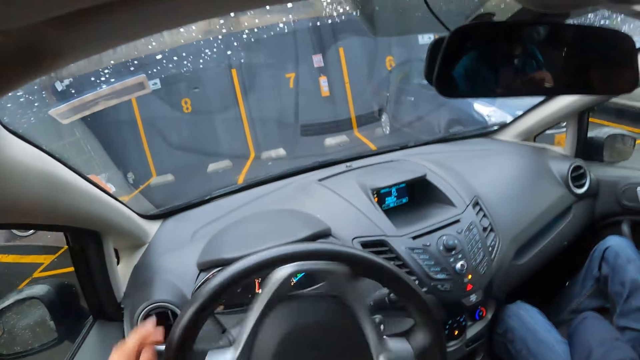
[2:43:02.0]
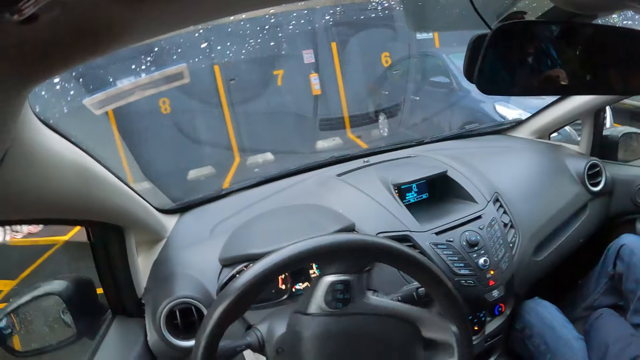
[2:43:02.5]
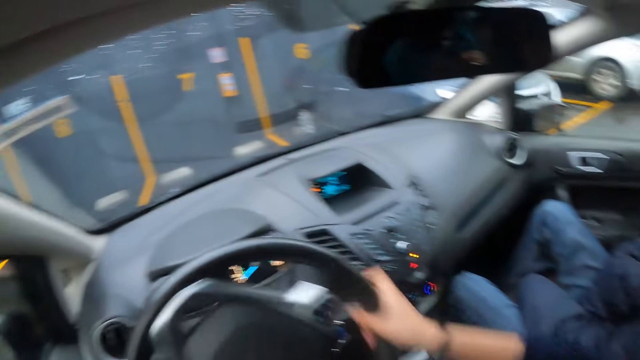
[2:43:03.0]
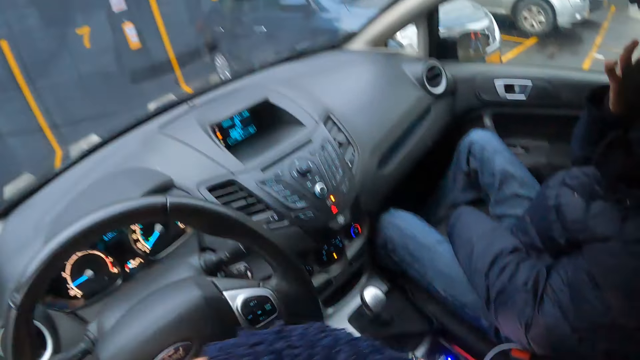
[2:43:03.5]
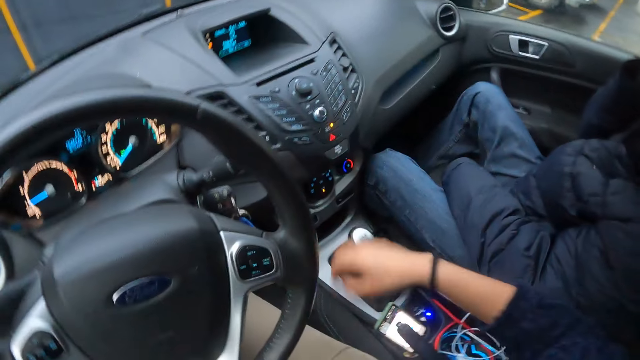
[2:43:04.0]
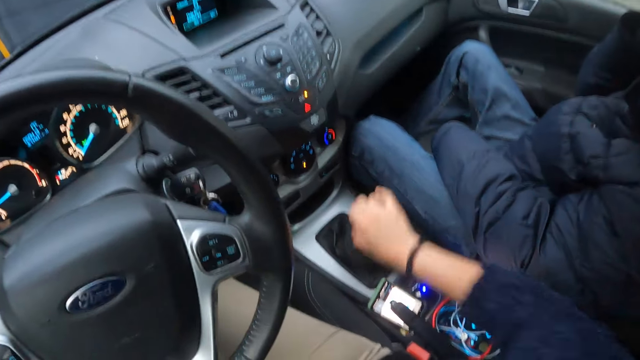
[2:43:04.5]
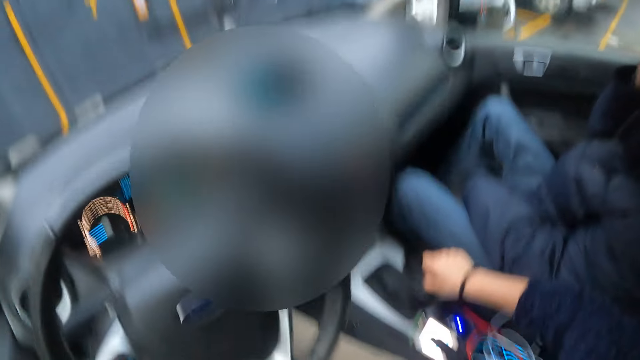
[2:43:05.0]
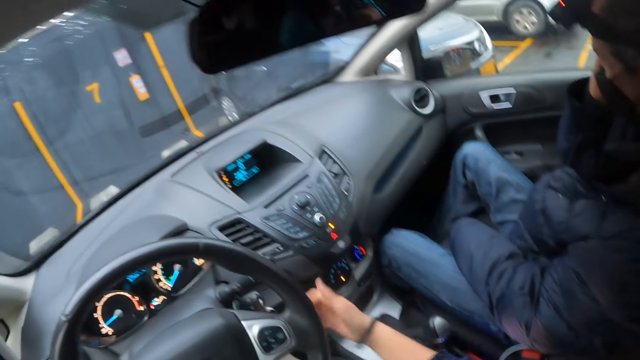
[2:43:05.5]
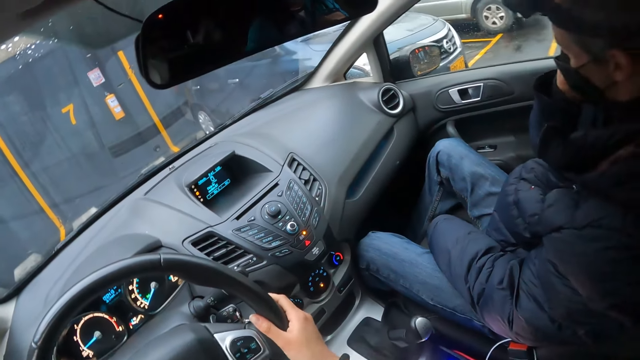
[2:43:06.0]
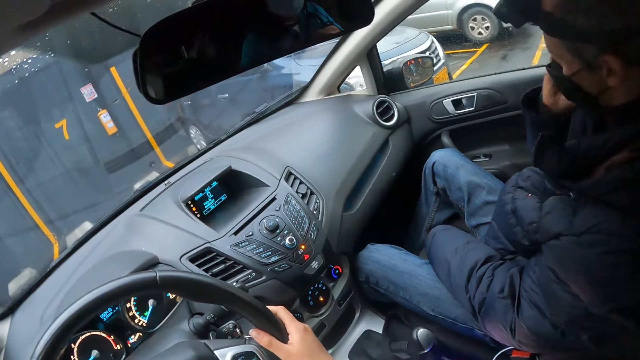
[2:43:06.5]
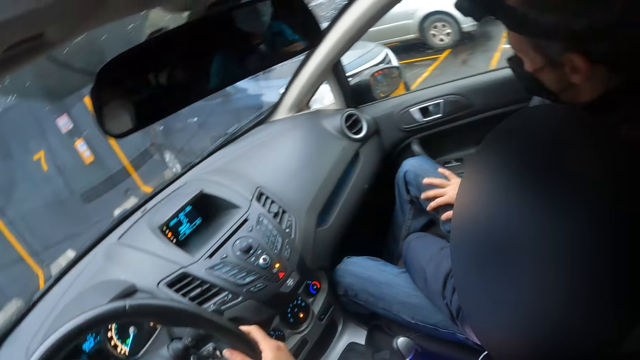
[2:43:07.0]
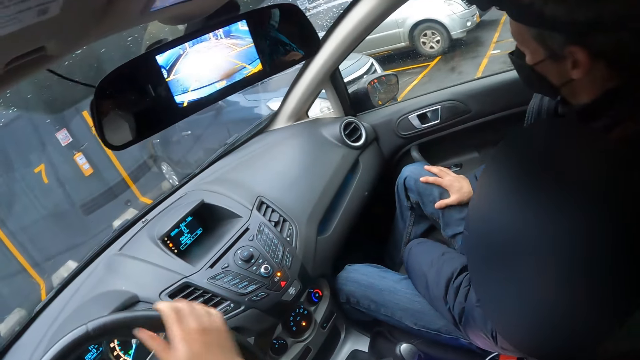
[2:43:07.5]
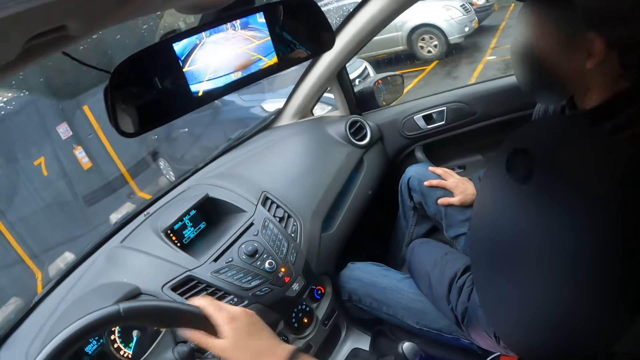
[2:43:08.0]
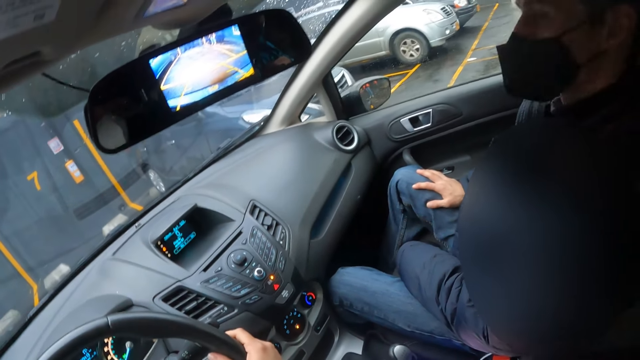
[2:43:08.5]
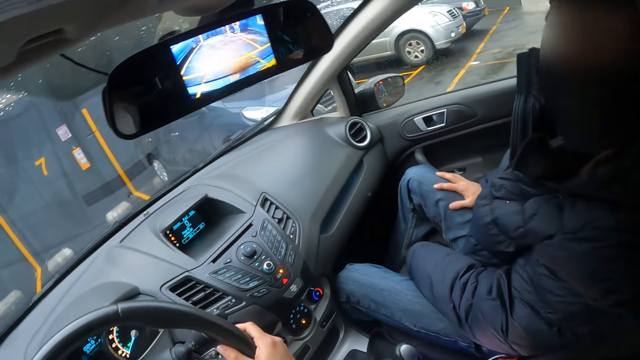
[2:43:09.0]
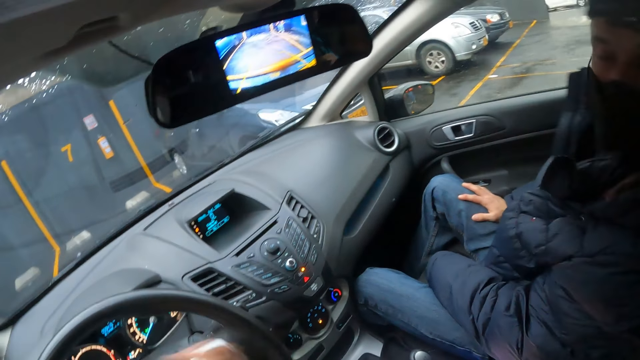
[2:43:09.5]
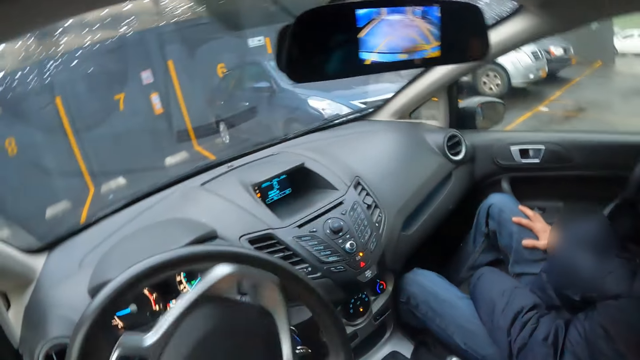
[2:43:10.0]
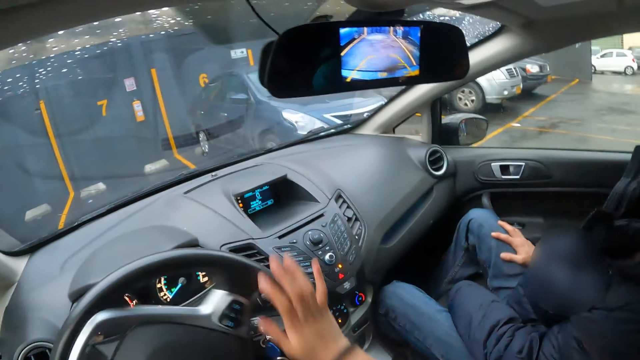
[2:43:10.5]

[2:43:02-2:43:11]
The camera wearer operates the car gear with her right hand. She drives the car with both hands. She reverses the car.

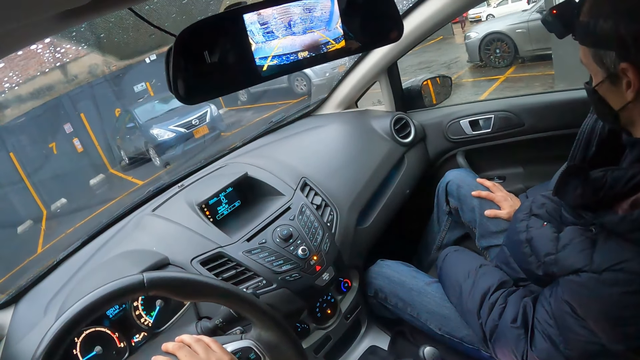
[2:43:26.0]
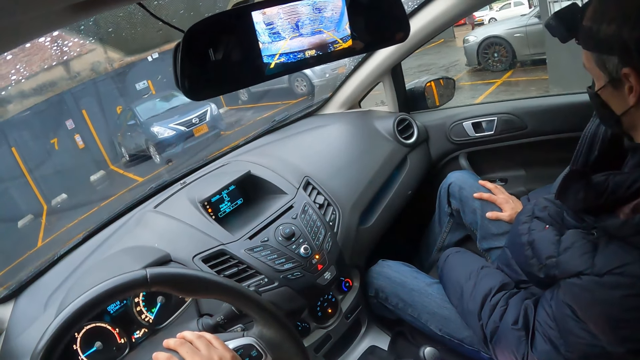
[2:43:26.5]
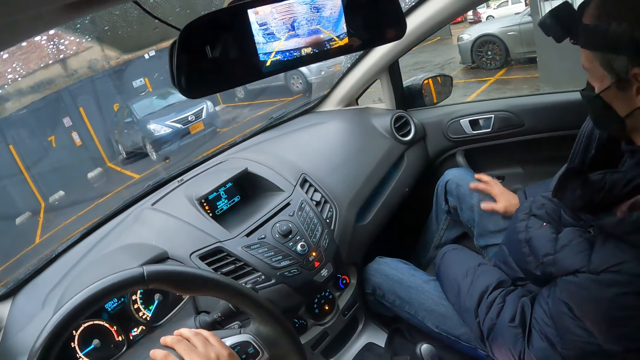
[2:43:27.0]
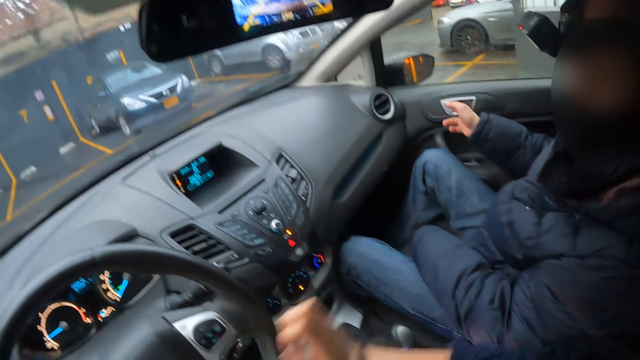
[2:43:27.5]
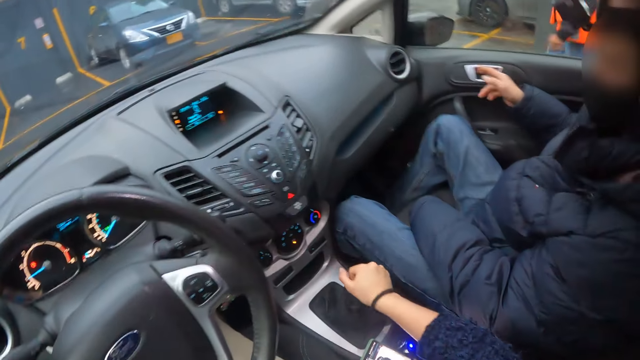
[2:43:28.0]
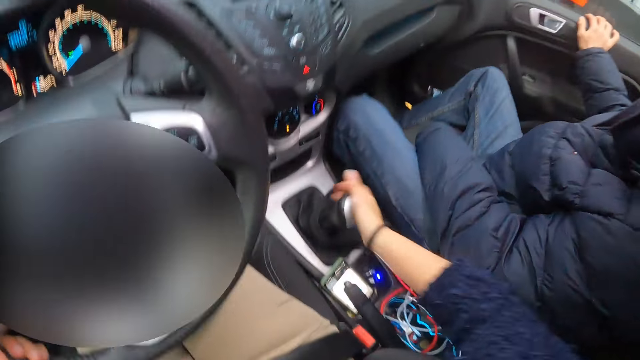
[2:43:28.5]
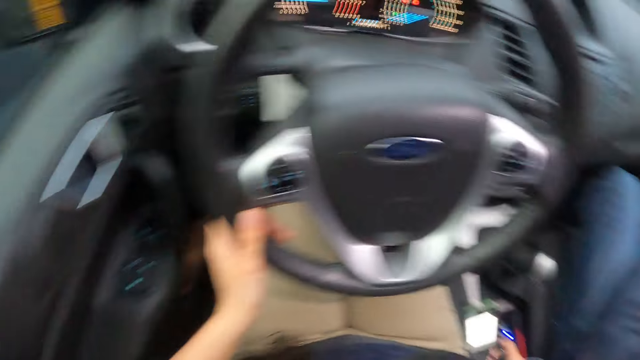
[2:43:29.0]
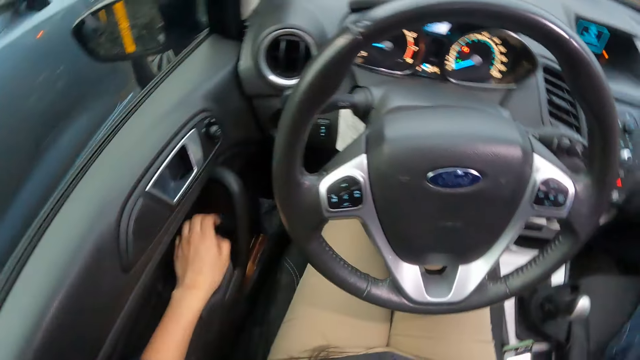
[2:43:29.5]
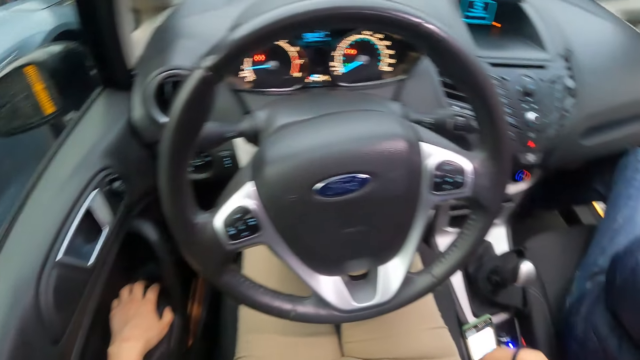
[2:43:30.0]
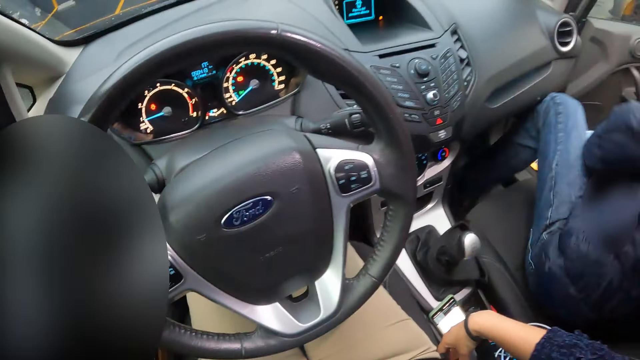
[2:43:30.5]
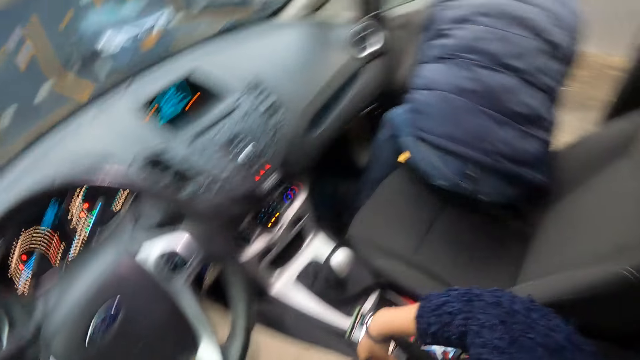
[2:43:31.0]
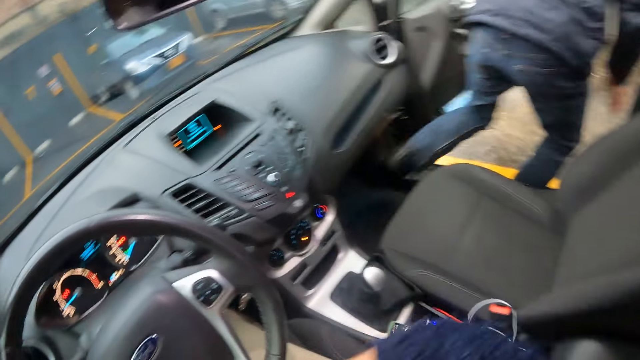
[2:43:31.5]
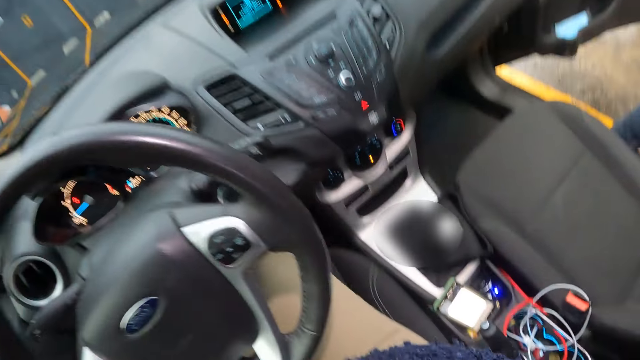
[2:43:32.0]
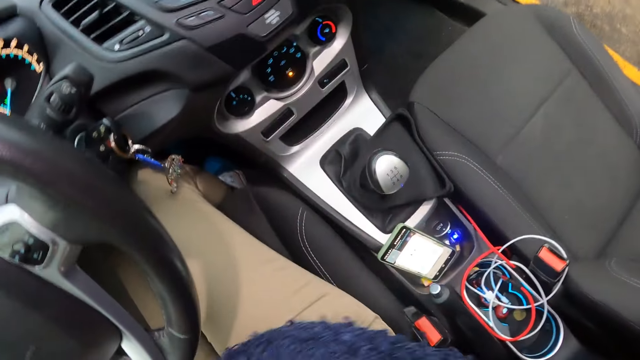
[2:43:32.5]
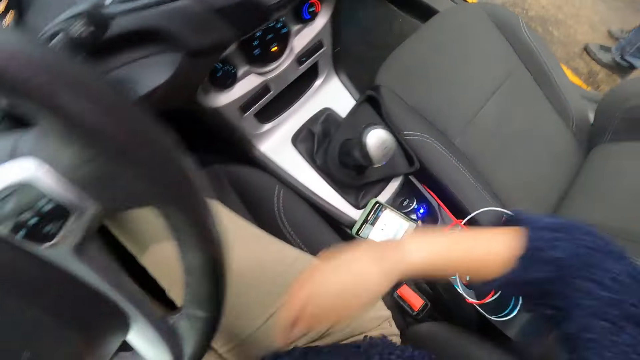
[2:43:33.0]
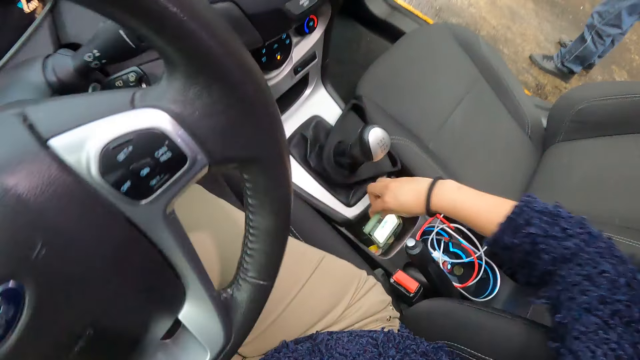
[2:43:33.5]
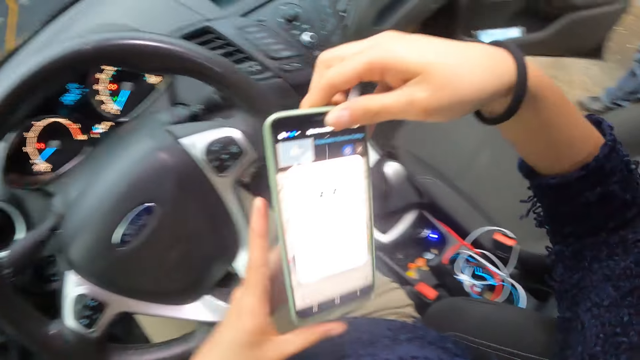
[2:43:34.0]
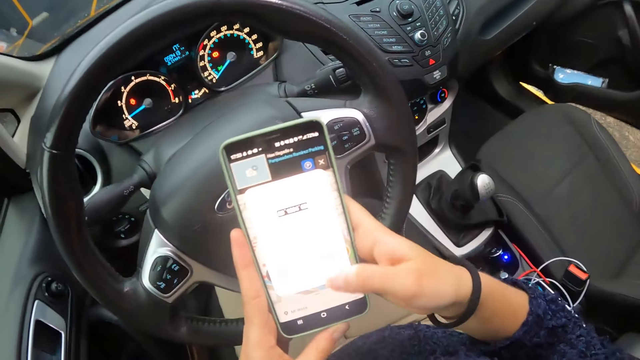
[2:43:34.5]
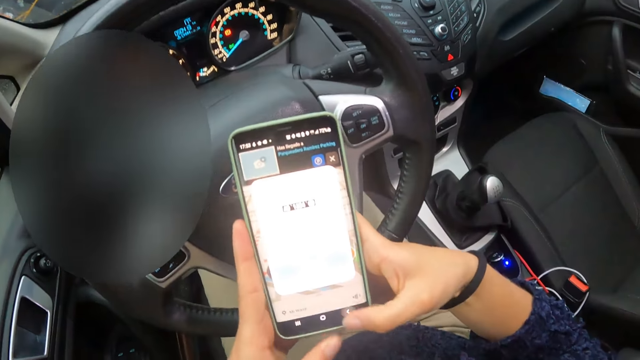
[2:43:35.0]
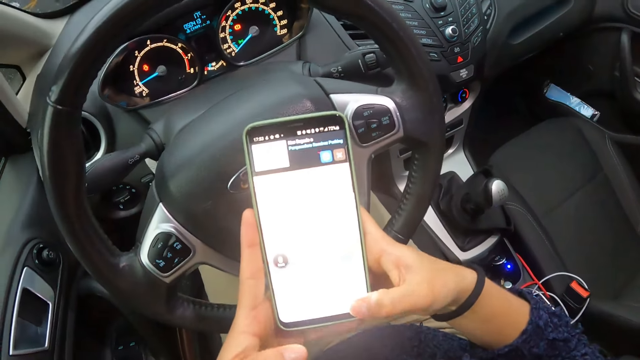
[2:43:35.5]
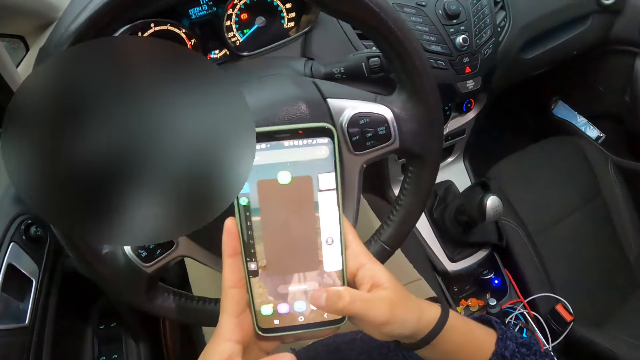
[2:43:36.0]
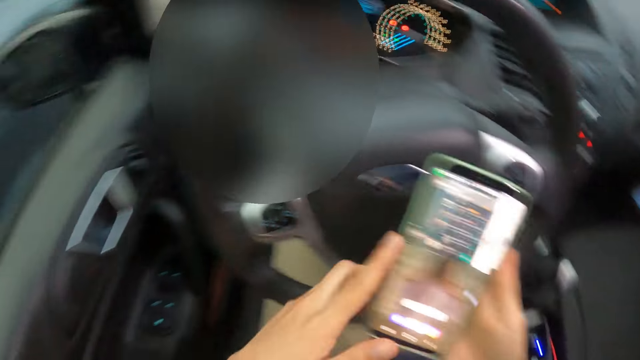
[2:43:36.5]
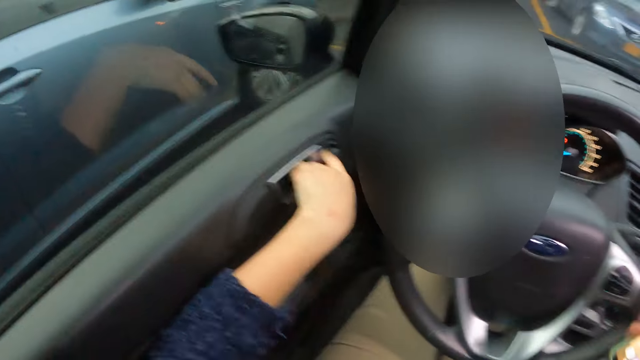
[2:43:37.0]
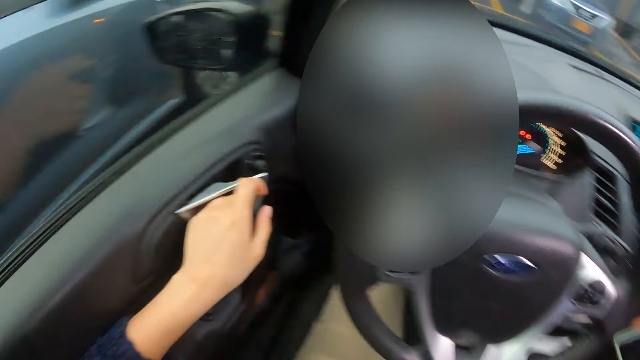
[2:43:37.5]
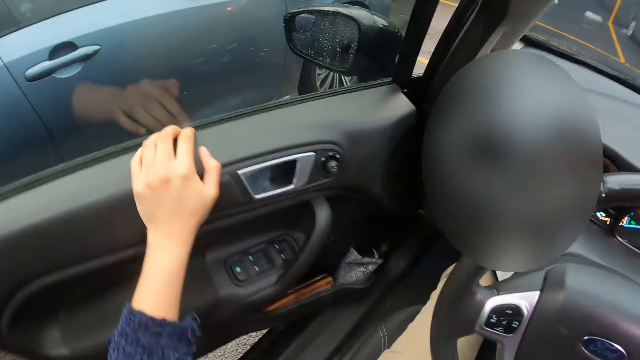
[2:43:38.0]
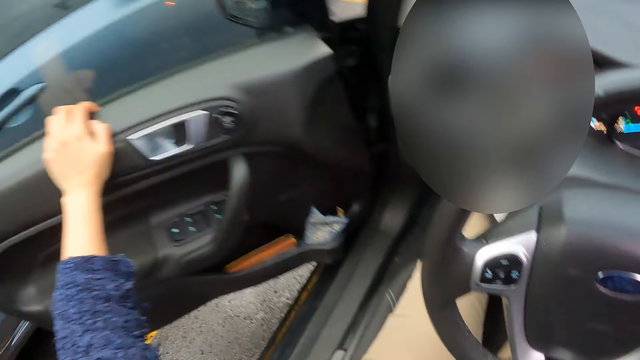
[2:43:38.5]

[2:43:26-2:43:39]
The camera wearer adjusts the gear. She picks a phone from the car cubby box with her right hand. She holds the phone with both hands. She operates the phone with both hands. She unlocks the car door. She opens the car door with her left hand.
